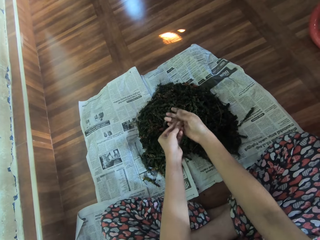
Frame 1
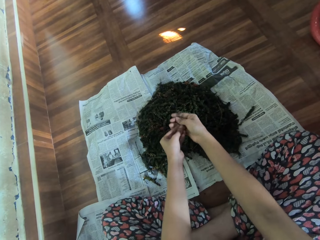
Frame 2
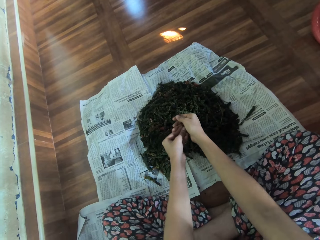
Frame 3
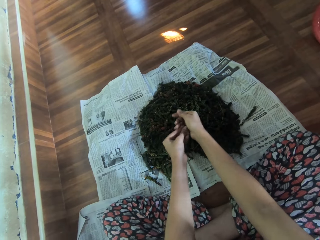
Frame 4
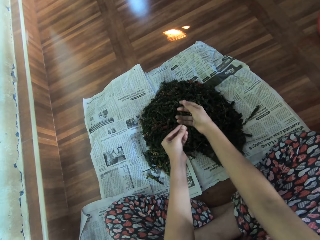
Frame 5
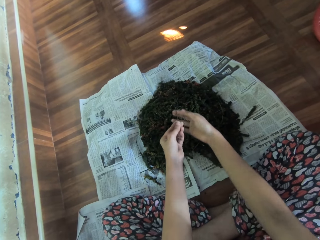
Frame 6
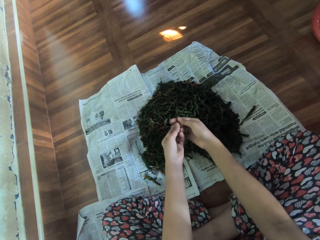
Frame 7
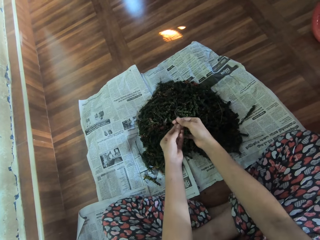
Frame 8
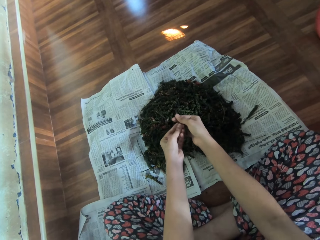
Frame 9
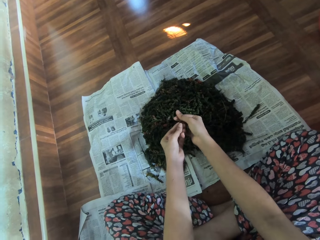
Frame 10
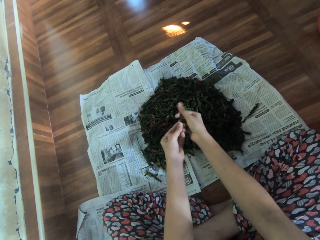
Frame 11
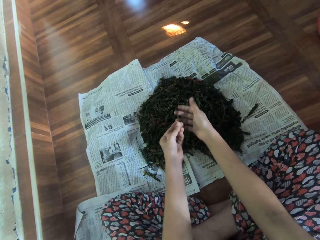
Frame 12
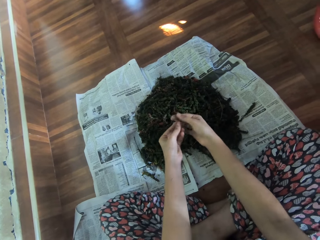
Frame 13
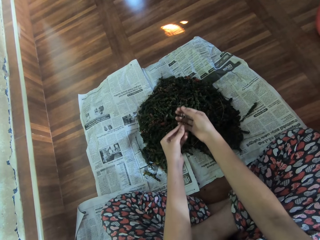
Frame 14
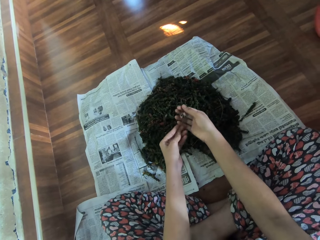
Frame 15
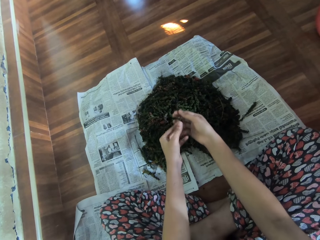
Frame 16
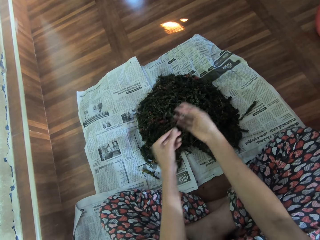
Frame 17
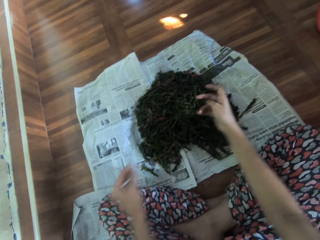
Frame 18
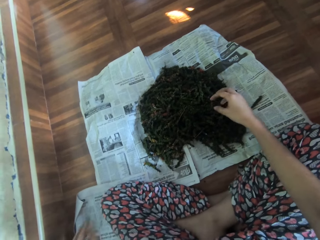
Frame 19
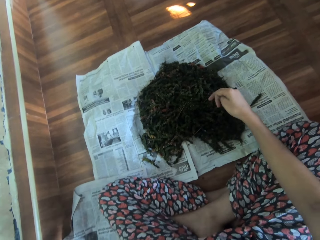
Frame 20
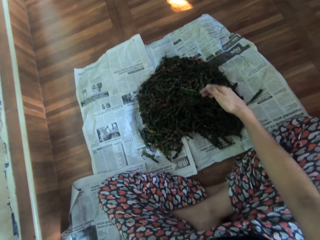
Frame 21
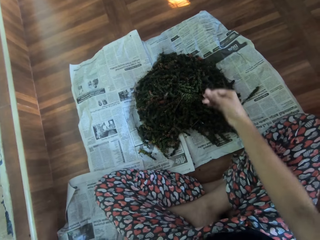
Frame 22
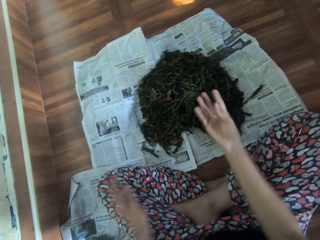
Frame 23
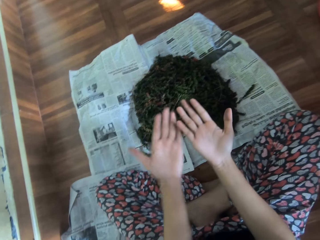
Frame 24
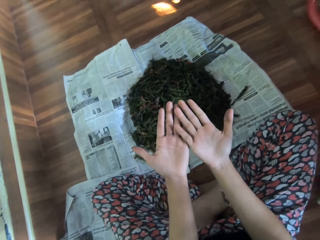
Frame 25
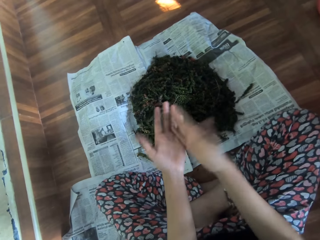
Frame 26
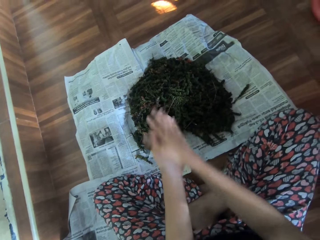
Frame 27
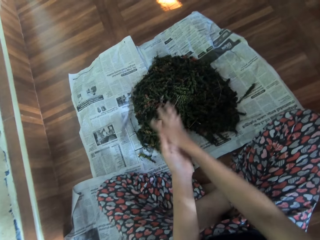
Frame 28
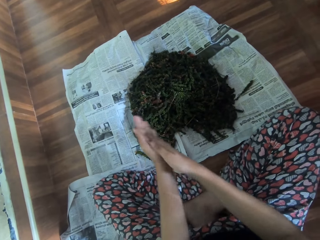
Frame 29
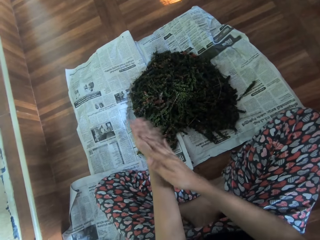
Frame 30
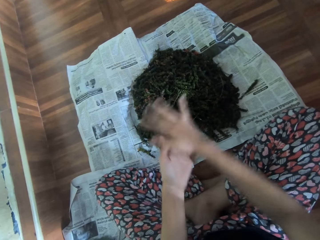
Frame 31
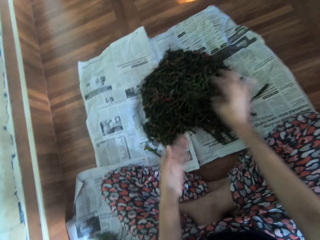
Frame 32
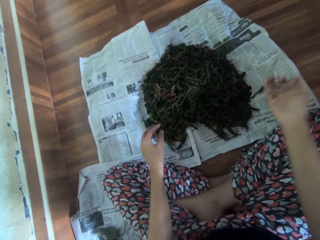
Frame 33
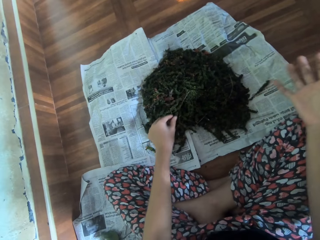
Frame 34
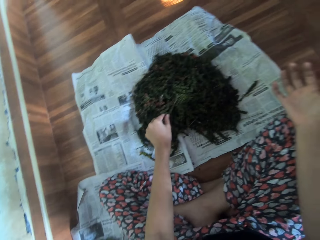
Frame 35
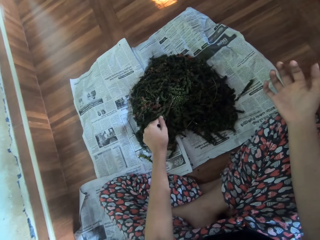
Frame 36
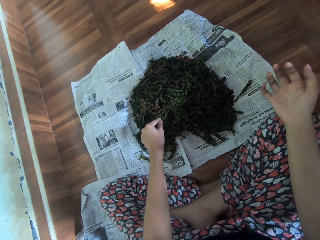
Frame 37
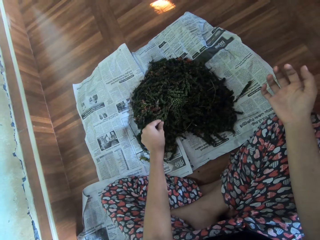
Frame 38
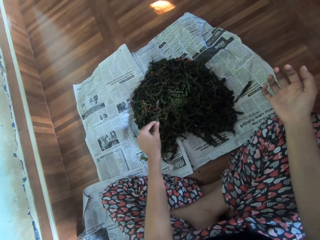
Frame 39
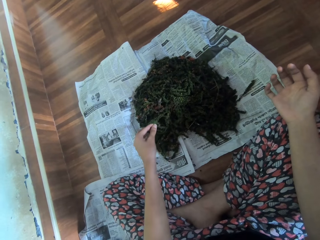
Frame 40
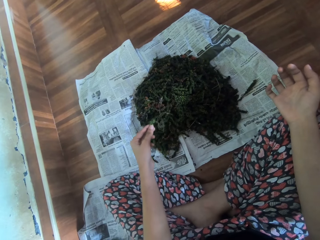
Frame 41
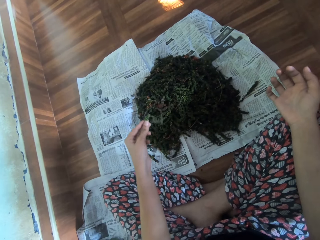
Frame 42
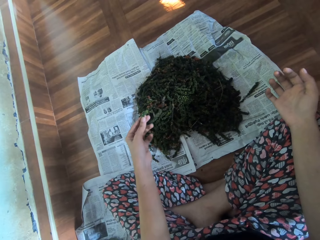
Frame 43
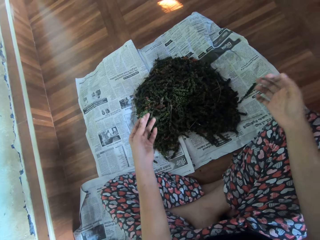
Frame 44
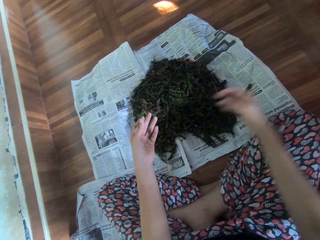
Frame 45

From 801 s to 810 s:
The camera wearer drops the stem on the newspaper on the floor with her left hand. She puts the herbs aside with her left hand. She shows off the hands. She rubs both hands together. She wipes off the hands. She picks up a dried marijuana from the newspaper on the floor with her left hand.

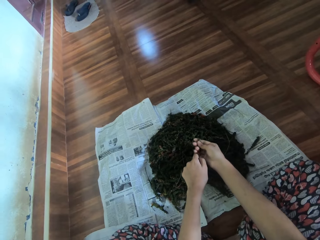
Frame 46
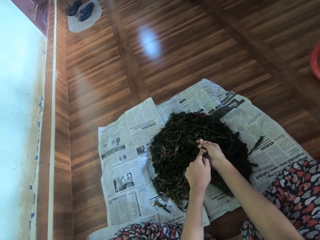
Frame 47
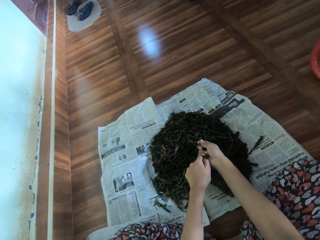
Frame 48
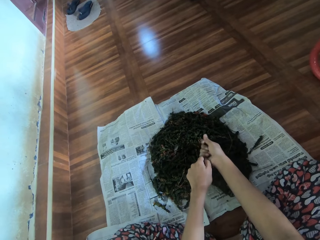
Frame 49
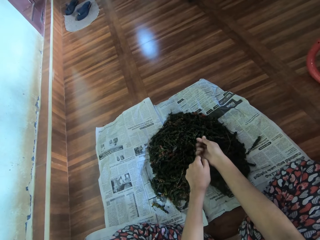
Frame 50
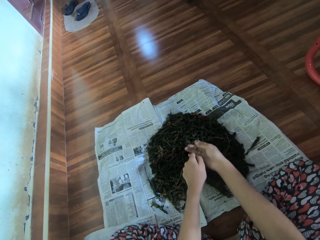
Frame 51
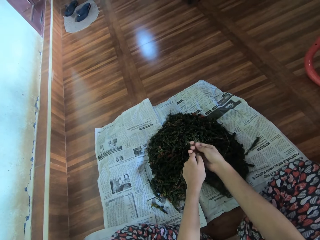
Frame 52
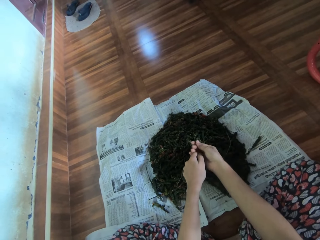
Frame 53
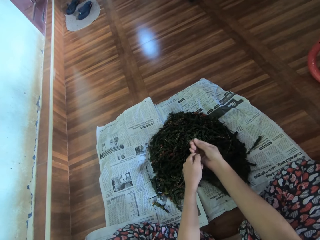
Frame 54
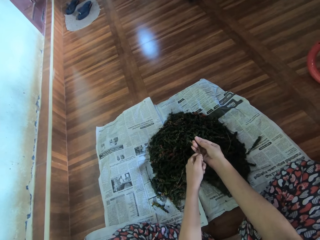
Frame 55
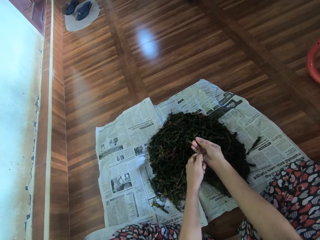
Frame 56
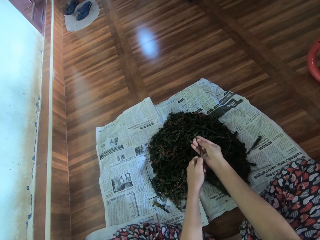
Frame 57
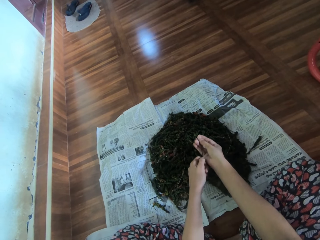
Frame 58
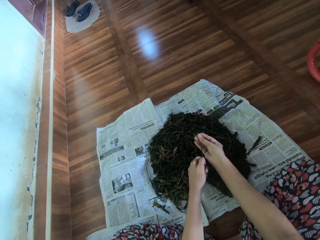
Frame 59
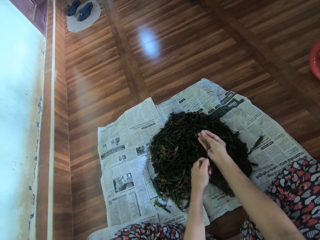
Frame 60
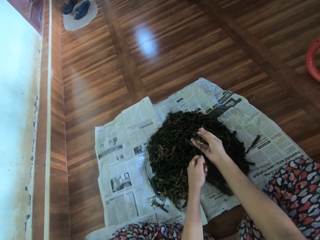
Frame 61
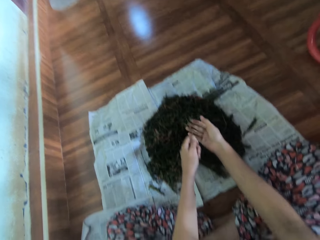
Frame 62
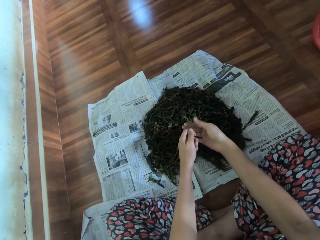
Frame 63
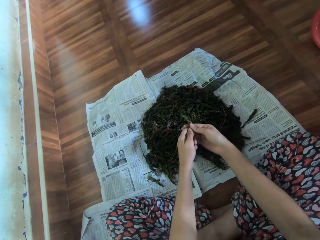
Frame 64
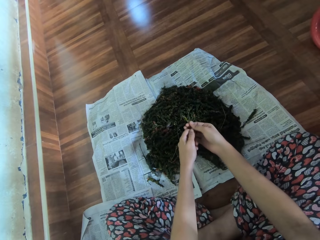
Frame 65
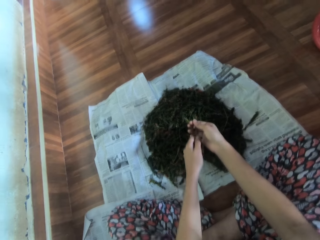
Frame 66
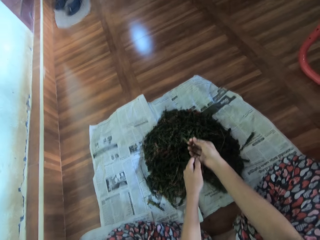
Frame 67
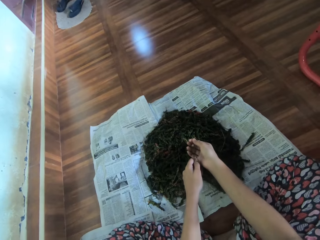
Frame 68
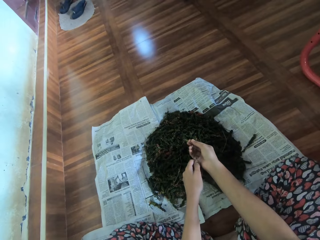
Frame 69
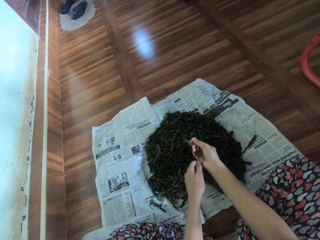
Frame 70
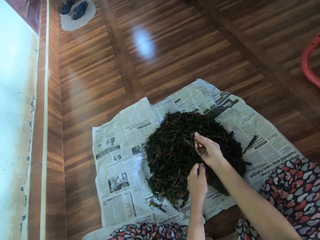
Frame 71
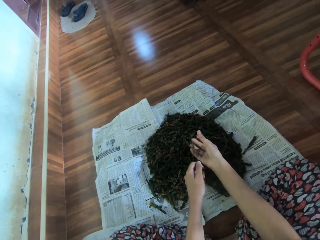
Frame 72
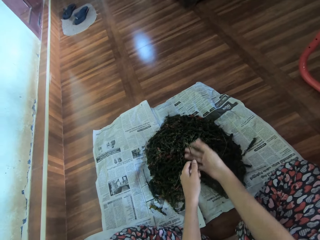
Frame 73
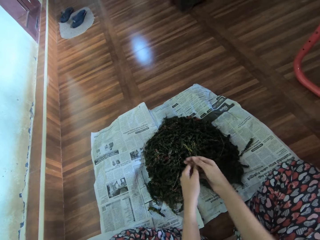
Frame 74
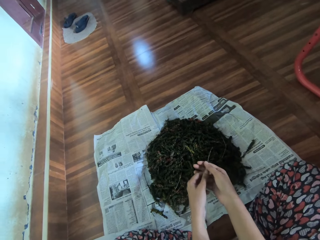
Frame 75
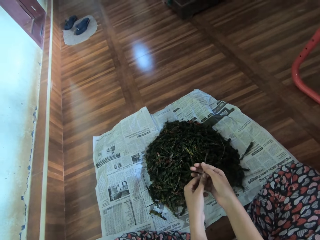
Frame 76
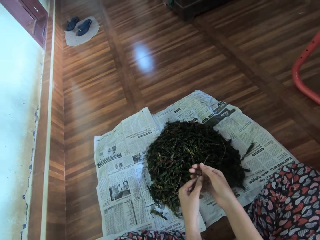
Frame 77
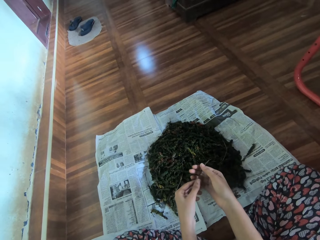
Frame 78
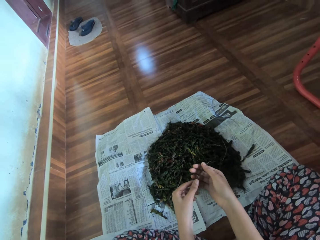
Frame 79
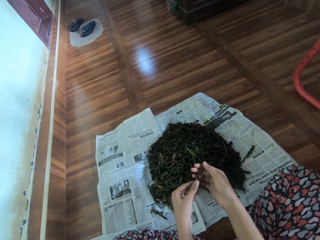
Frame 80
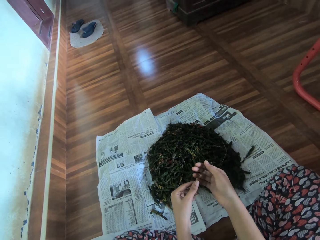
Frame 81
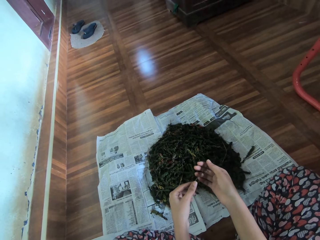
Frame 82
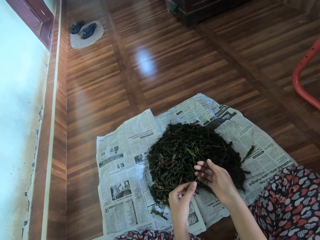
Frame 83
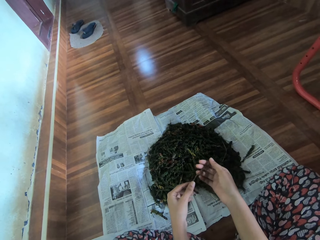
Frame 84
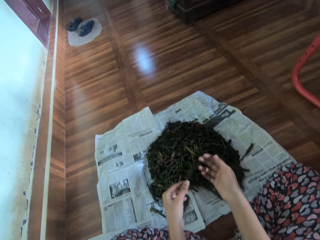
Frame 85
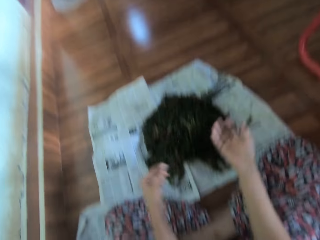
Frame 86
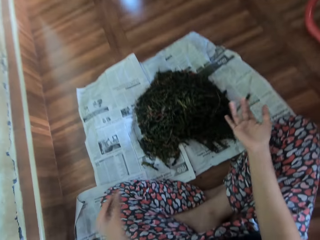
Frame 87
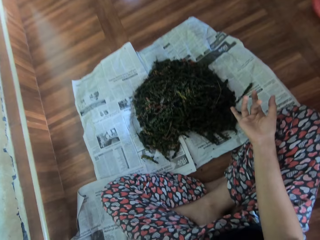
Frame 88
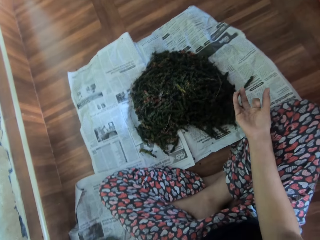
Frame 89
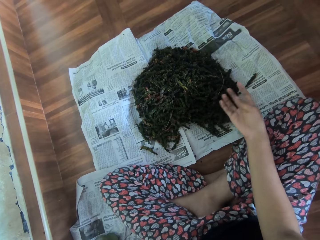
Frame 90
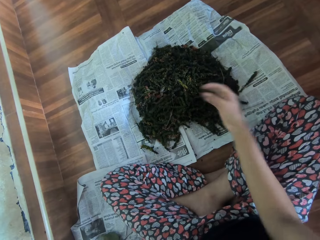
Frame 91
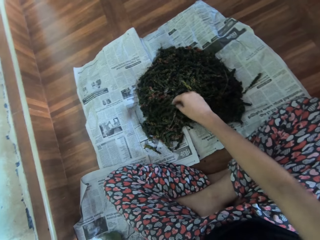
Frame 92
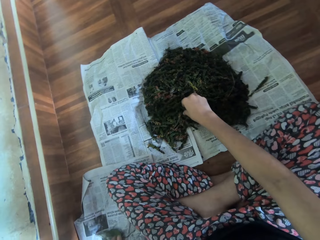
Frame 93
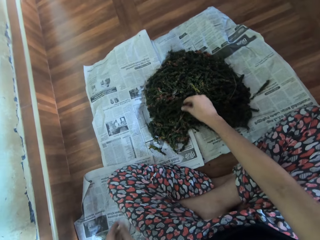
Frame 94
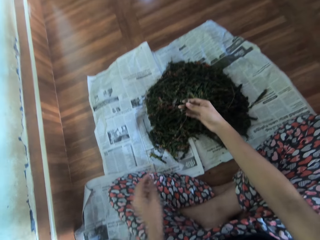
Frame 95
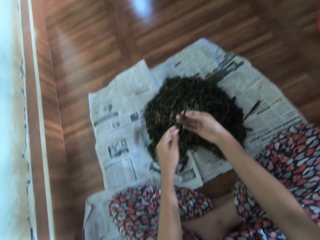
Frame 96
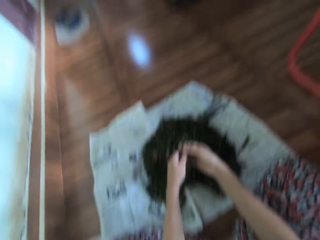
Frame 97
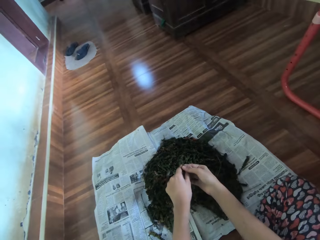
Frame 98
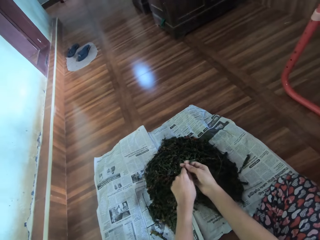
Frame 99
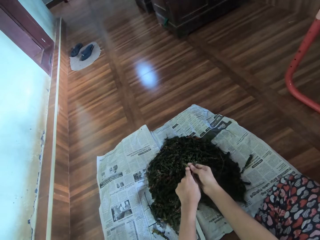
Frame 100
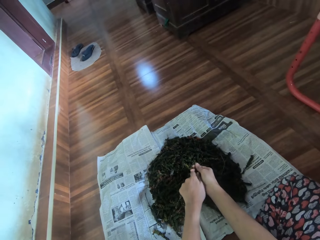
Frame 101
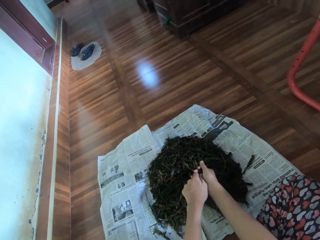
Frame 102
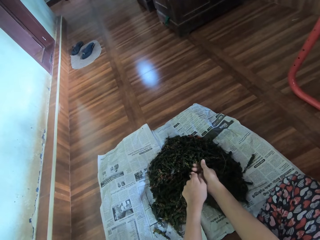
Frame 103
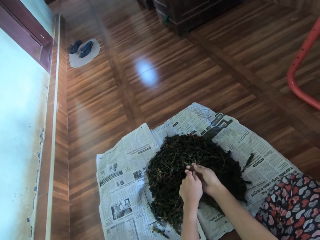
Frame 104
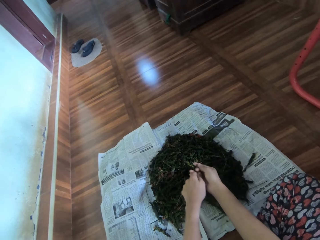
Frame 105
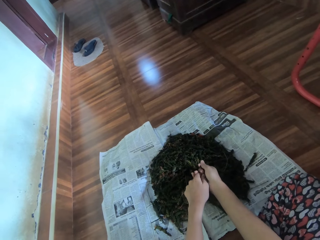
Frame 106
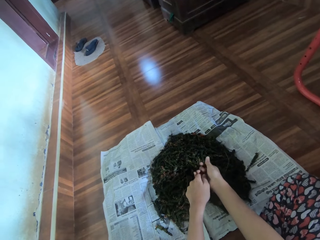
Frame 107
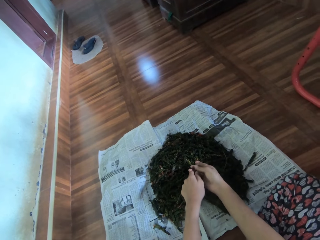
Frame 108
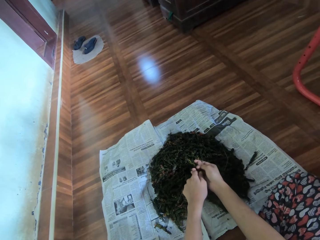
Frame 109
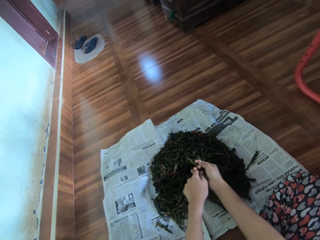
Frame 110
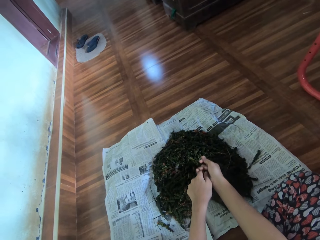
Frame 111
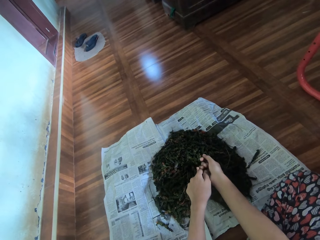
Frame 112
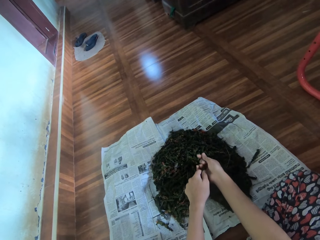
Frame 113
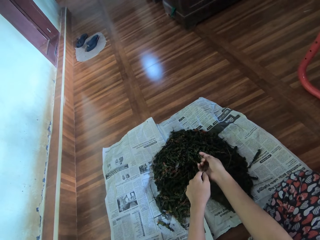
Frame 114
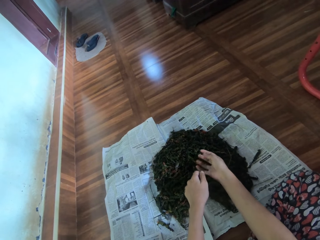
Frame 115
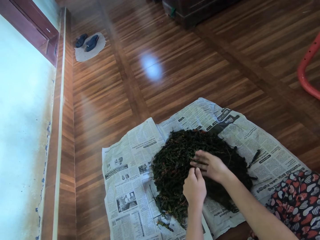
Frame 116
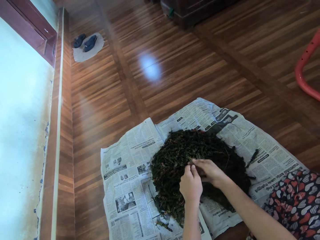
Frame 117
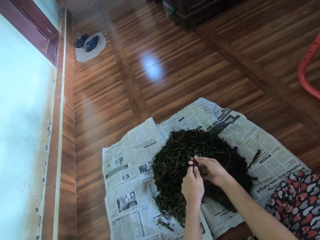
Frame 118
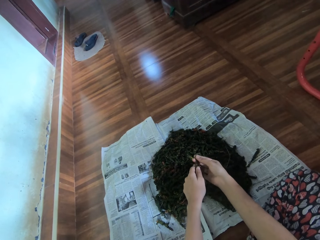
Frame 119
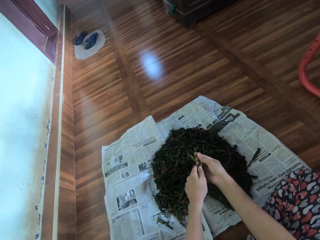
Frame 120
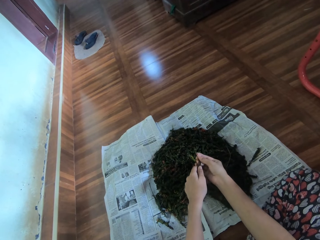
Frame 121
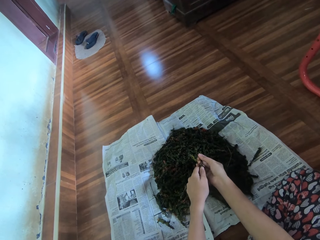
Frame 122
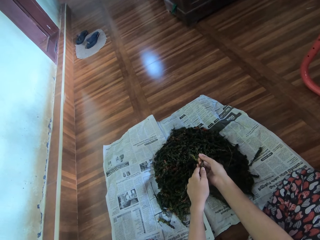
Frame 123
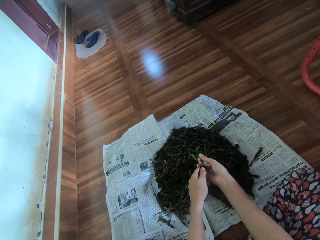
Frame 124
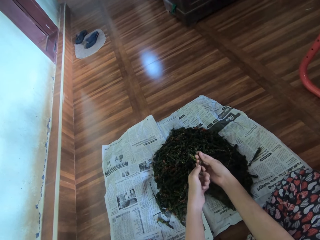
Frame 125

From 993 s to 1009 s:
The camera wearer smoothens the midrib of the dry leaf in her left hand with her right hand. She holds a leaf stalk and looks at the leaf stalk. She drops the midrib of the dry leaf on the floor with her left hand. She moves a hand and wipes fingers. She picks a dry leaf from the leaf pile on the newspaper on the floor with her right hand. She stretches a hand. She holds the dry leaf with both hands. She rubs the dry leaf in her left hand with her right hand.
